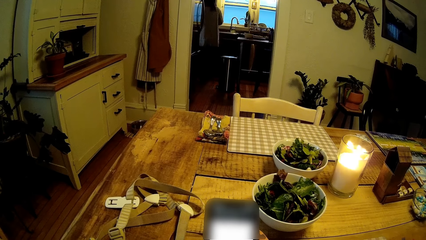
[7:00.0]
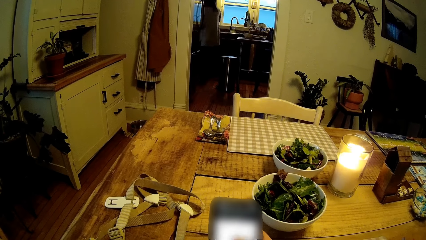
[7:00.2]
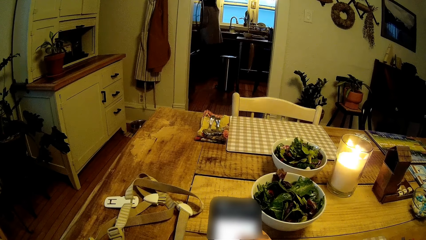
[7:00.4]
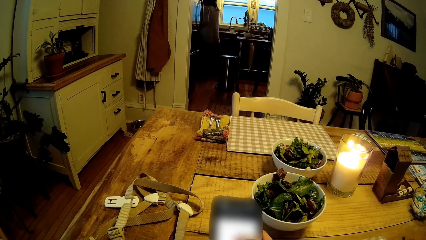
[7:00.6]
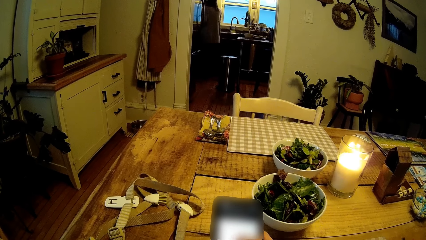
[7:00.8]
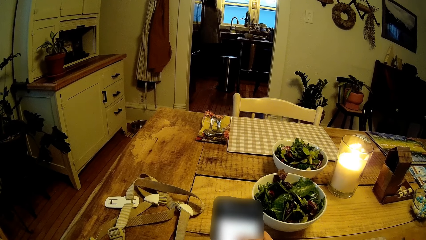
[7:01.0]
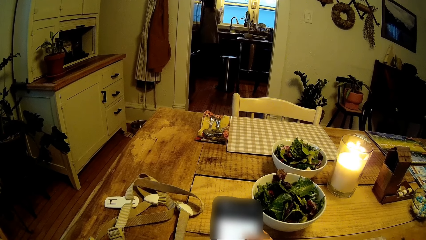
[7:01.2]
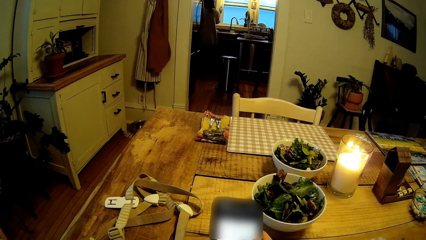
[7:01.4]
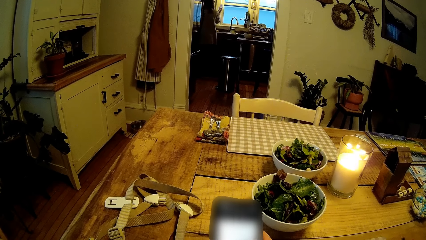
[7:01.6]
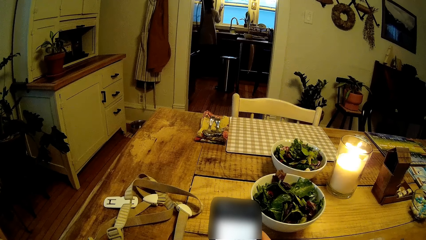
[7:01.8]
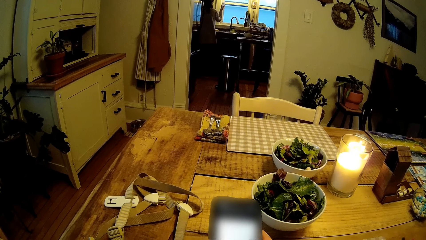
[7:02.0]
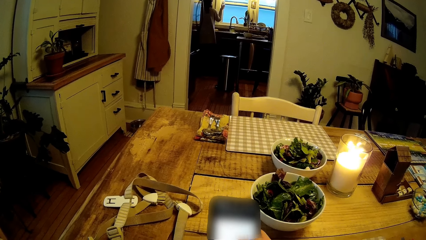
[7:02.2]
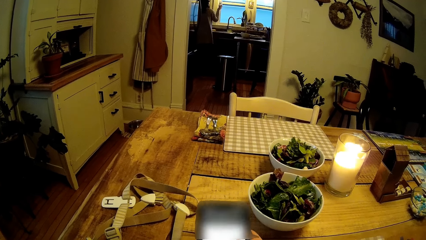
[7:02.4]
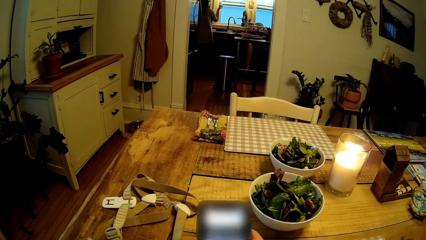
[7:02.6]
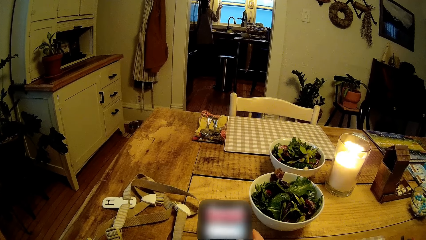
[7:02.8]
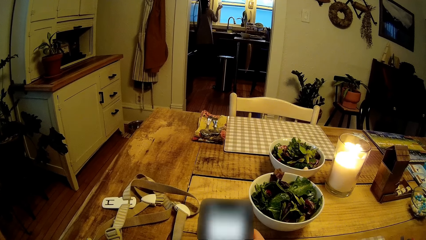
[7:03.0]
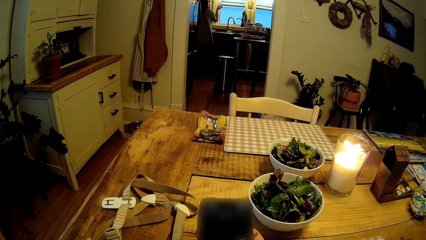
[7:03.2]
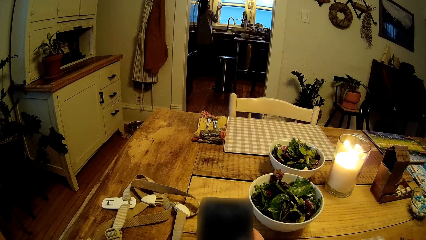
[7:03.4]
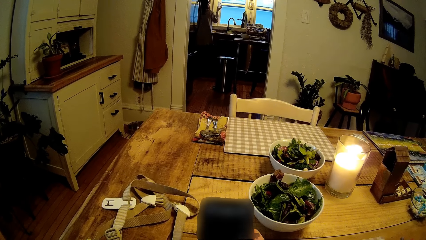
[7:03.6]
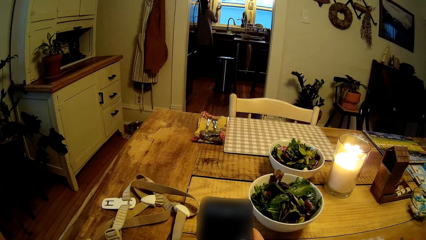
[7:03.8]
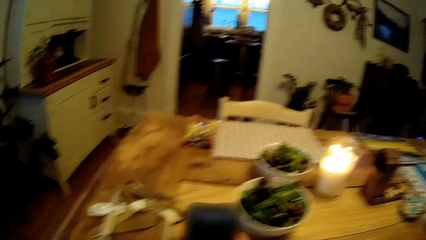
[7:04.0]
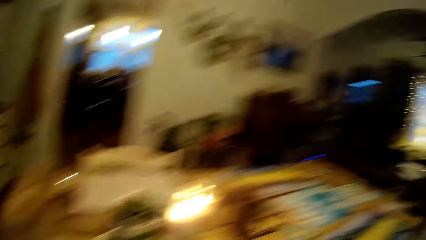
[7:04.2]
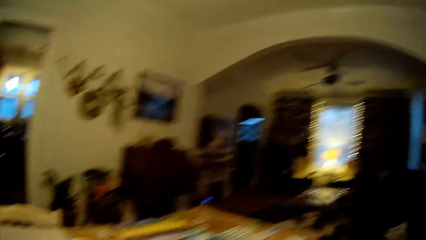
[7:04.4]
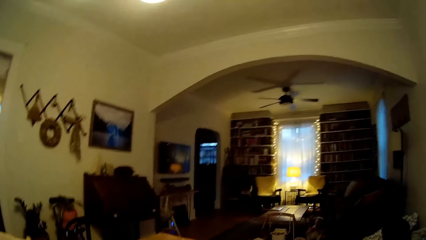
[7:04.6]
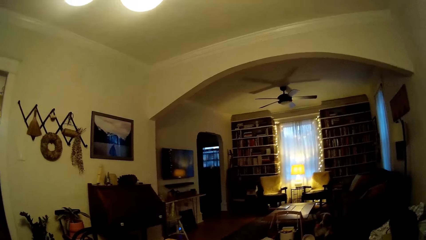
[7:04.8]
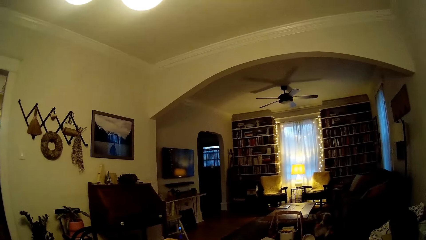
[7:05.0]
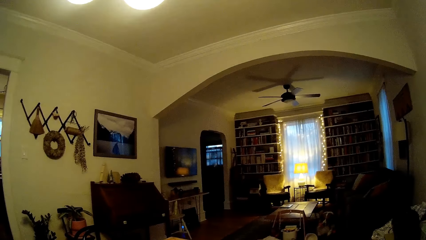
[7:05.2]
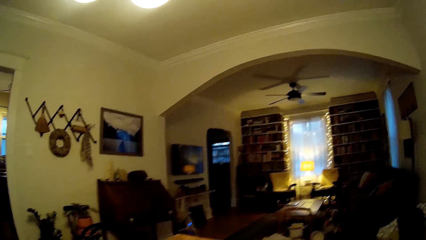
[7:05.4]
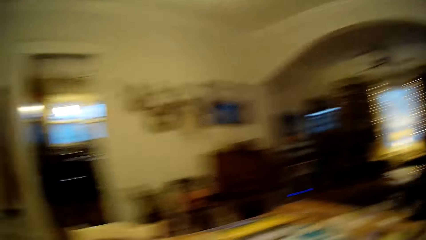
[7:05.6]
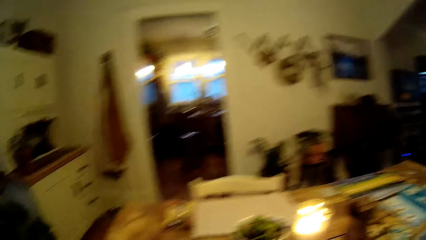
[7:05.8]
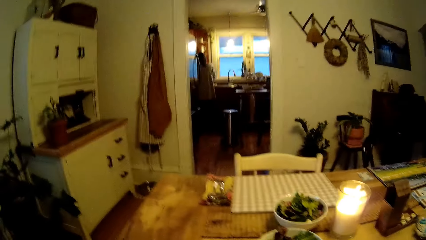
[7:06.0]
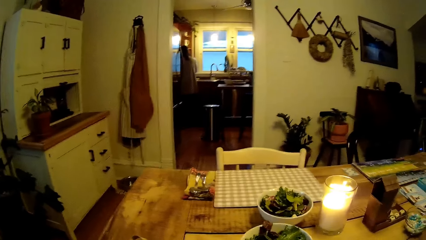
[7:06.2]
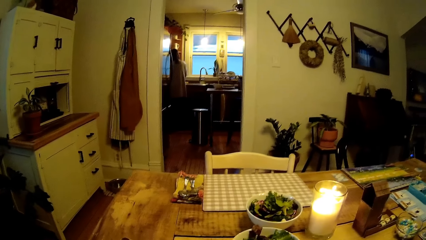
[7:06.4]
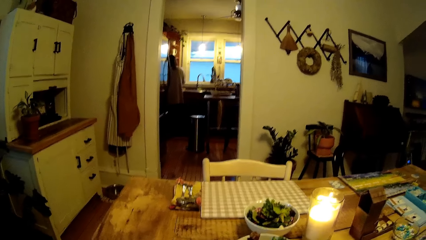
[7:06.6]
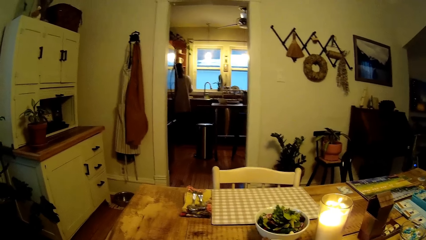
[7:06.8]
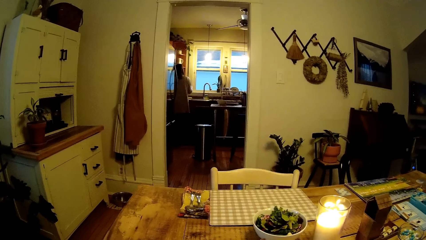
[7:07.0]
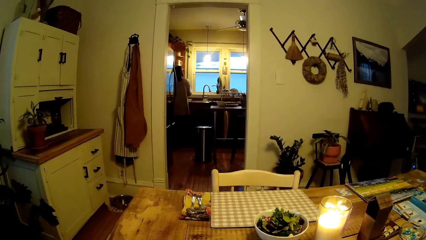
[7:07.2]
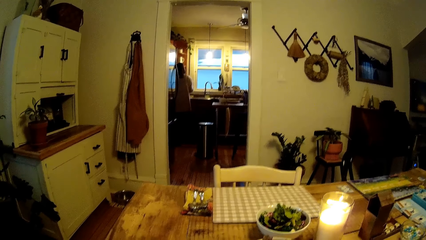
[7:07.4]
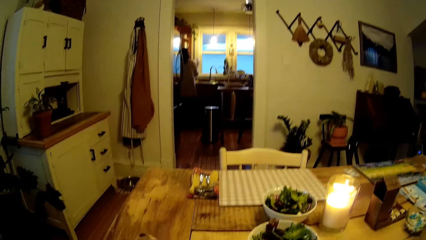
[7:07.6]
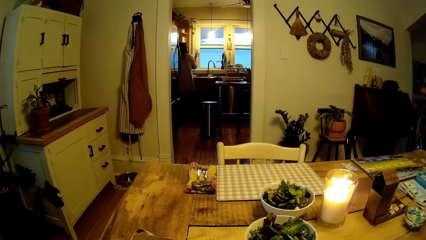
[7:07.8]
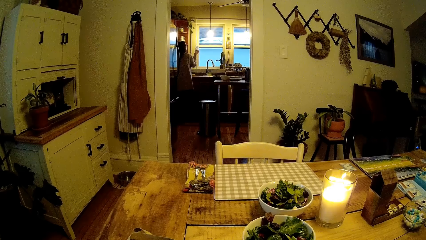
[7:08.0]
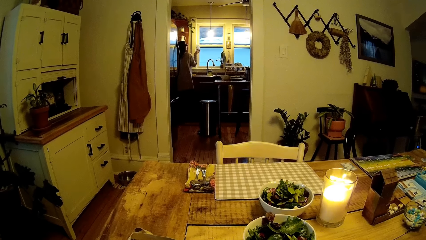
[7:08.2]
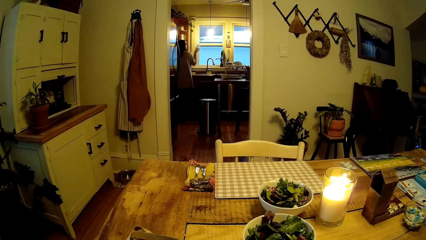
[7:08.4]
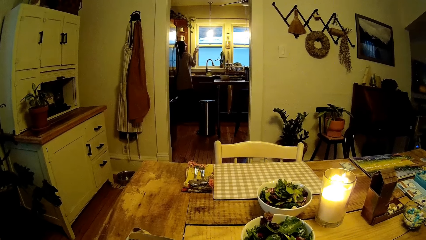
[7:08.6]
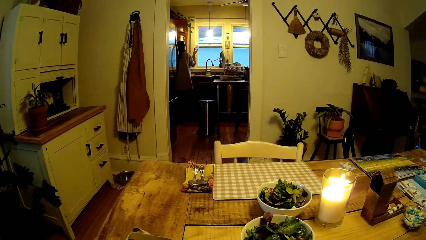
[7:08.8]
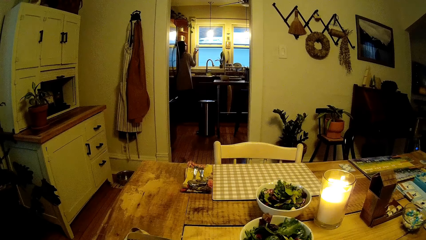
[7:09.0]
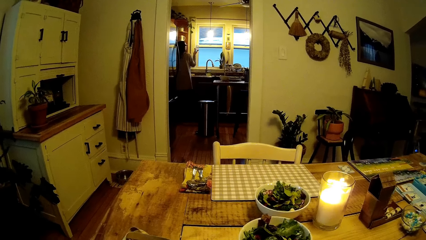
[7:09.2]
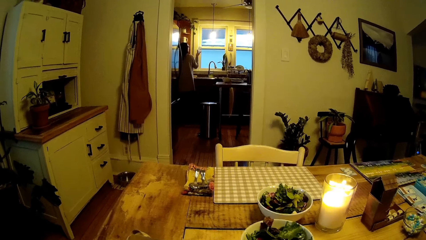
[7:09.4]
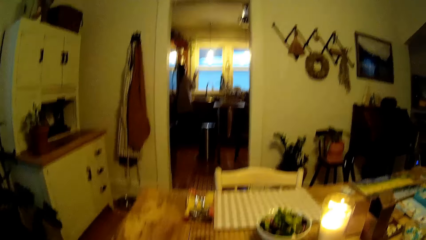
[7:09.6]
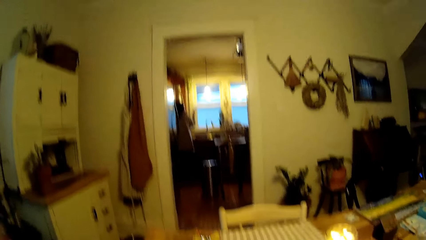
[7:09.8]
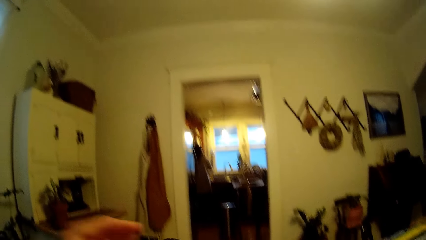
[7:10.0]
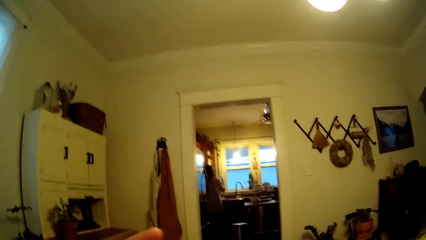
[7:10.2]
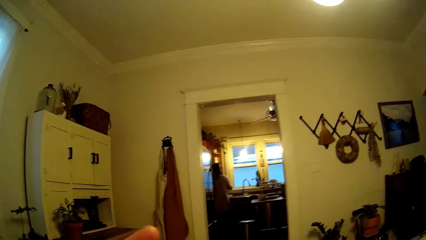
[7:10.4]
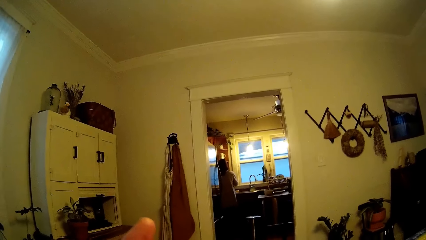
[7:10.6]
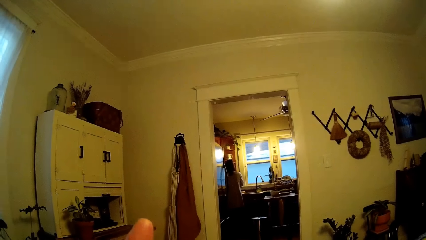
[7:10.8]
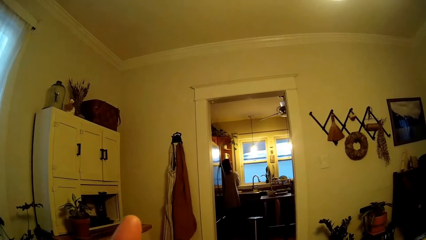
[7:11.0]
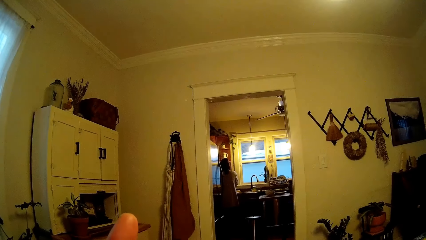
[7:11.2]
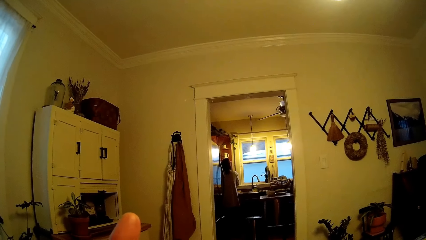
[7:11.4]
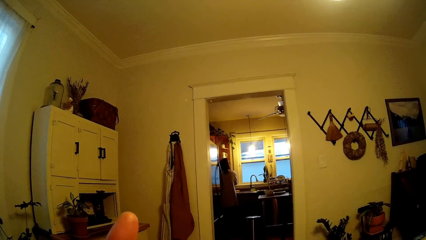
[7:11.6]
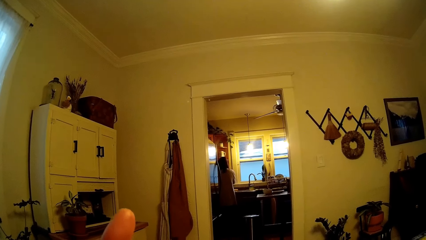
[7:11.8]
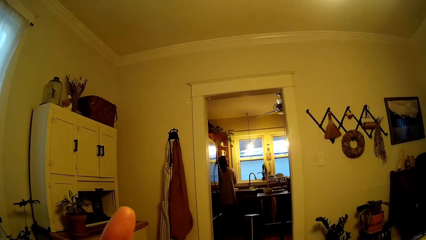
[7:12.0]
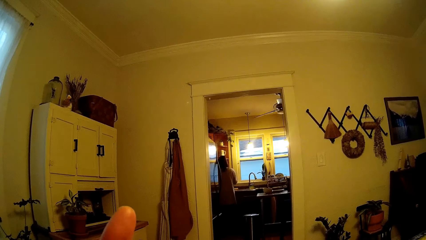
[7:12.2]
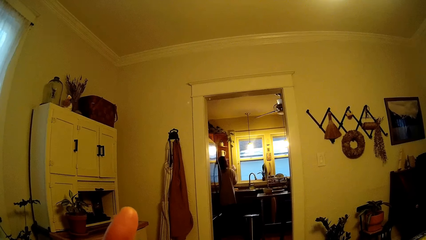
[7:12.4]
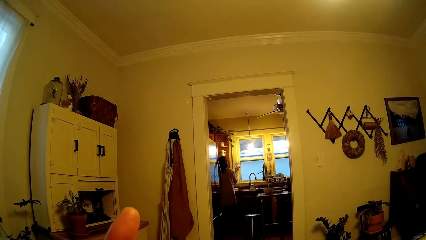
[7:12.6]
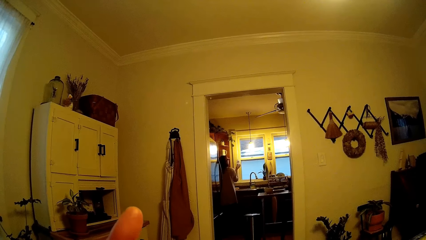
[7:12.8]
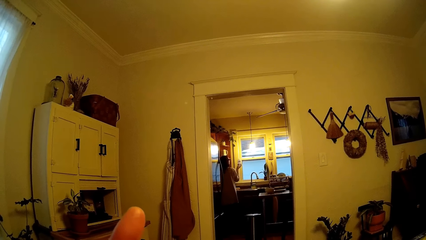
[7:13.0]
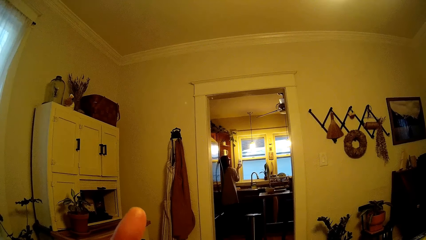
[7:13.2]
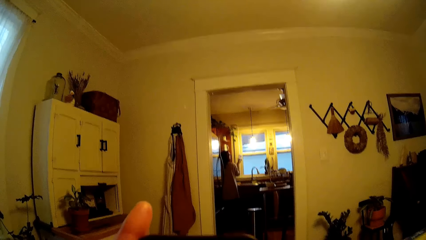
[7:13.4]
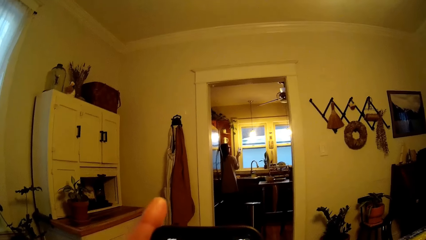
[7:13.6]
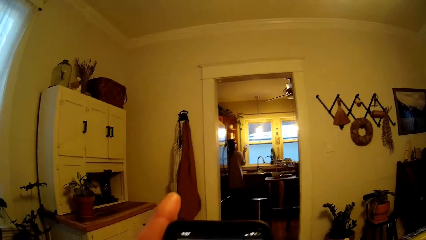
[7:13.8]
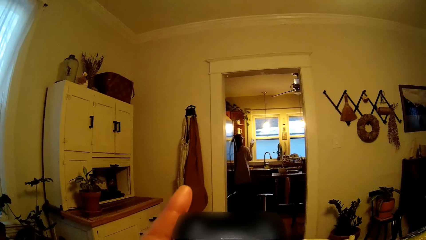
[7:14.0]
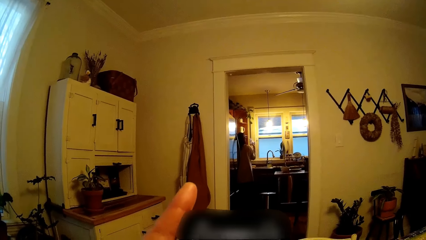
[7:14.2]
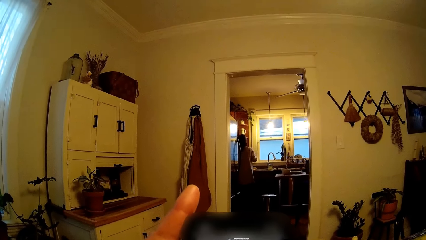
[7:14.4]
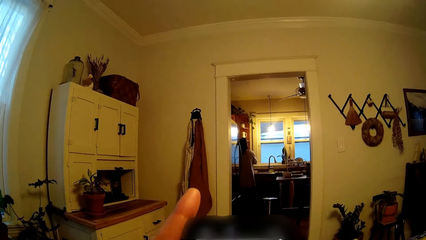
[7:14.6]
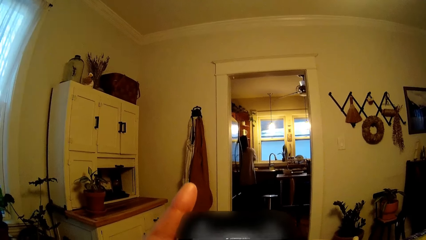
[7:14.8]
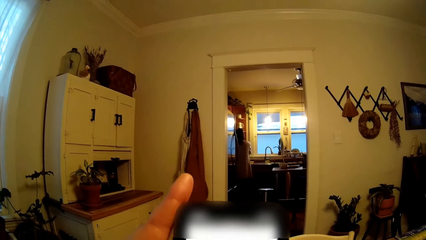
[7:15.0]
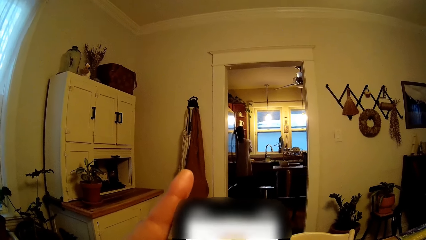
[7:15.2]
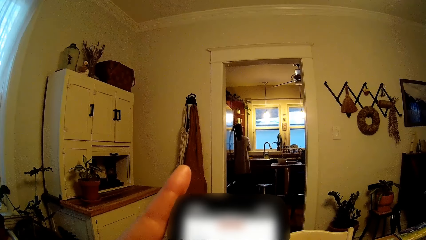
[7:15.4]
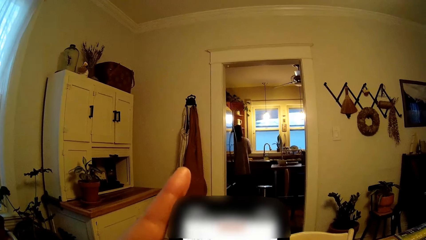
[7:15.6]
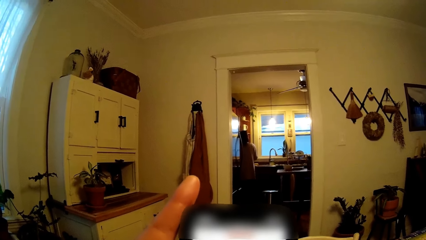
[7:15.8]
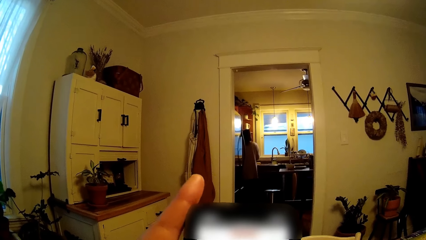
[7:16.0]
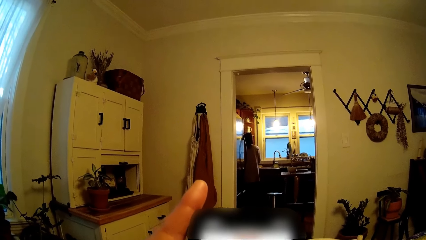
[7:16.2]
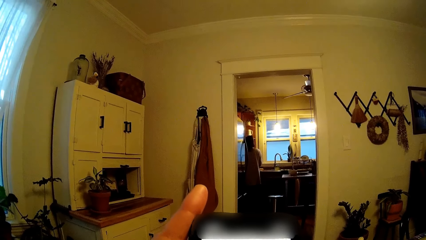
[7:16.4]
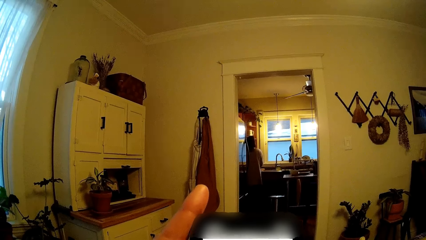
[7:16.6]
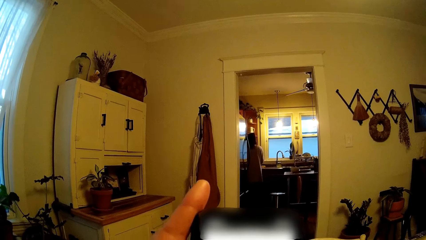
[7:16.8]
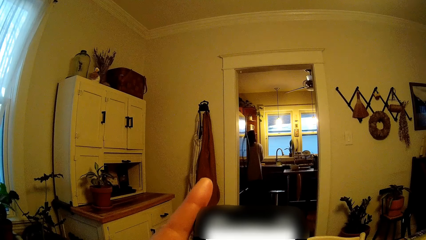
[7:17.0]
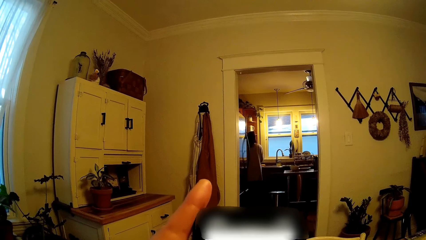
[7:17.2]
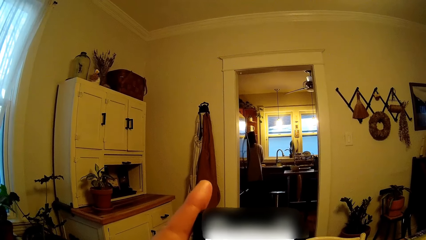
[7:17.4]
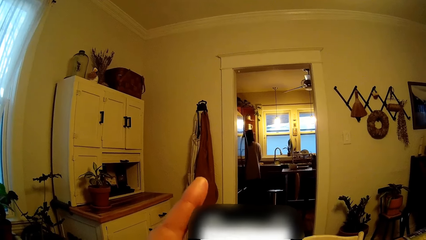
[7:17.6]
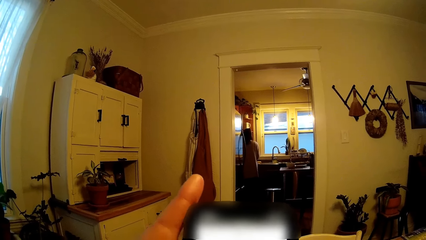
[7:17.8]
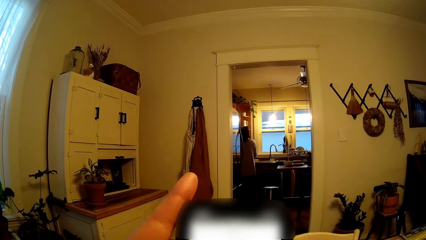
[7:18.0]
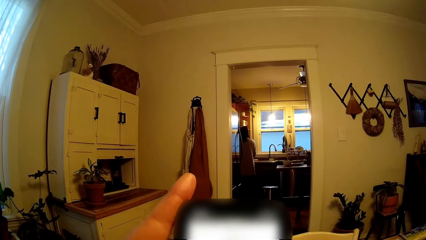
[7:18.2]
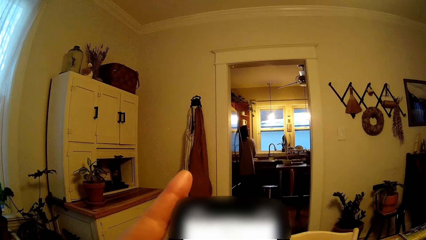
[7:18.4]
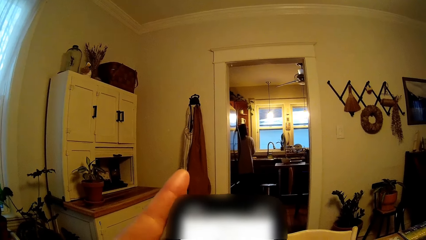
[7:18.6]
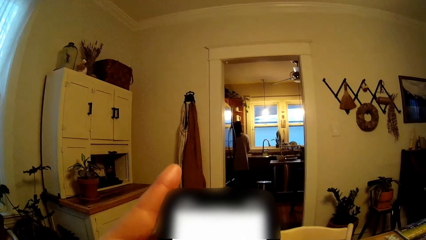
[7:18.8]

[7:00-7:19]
The woman holds a bottle in her right hand. The camera wearer looks around the house. They stare at the woman. They talk to the woman. They operate the phone.
